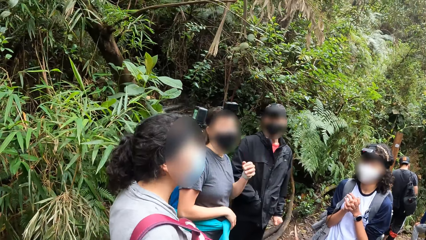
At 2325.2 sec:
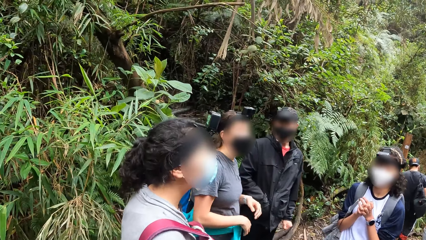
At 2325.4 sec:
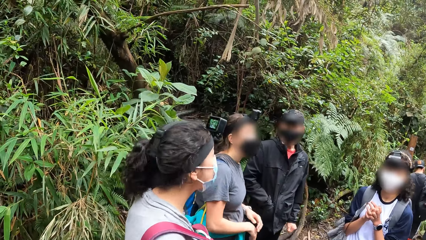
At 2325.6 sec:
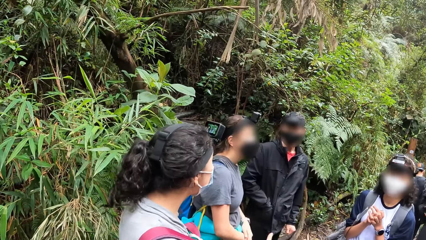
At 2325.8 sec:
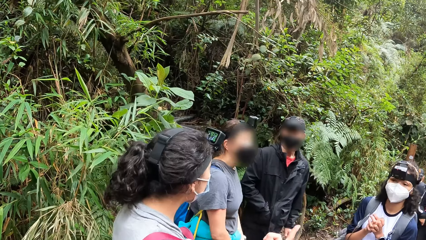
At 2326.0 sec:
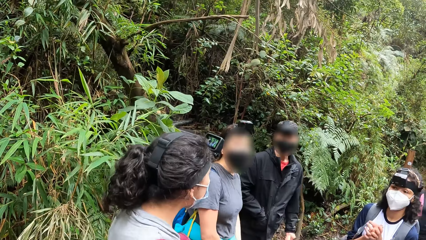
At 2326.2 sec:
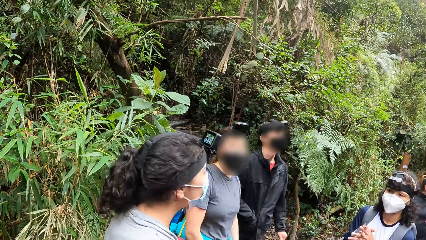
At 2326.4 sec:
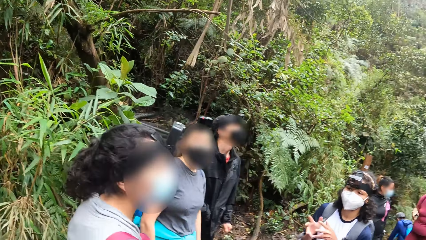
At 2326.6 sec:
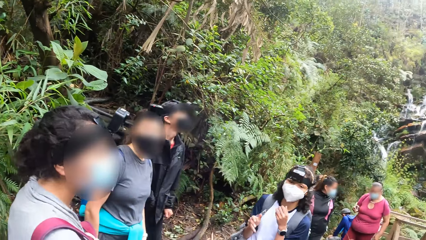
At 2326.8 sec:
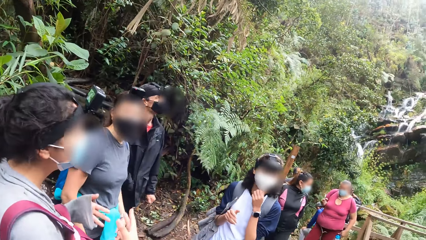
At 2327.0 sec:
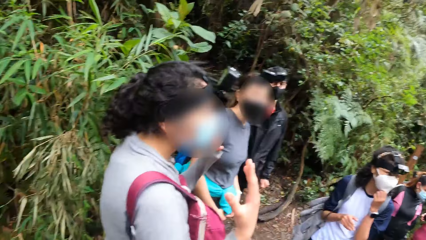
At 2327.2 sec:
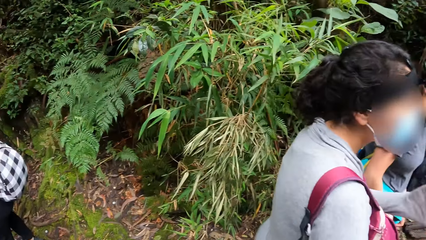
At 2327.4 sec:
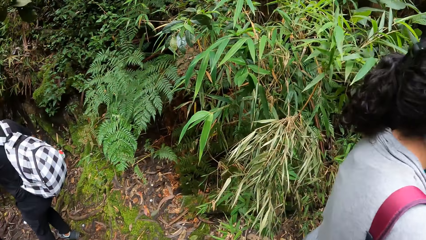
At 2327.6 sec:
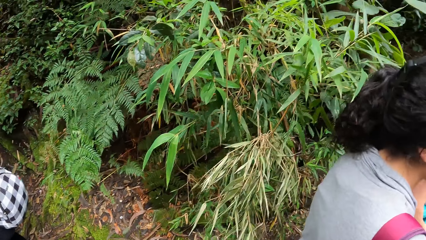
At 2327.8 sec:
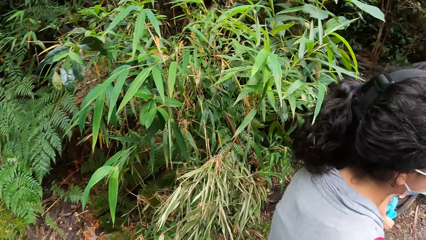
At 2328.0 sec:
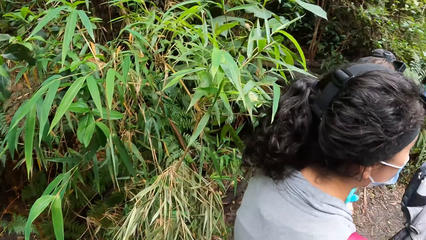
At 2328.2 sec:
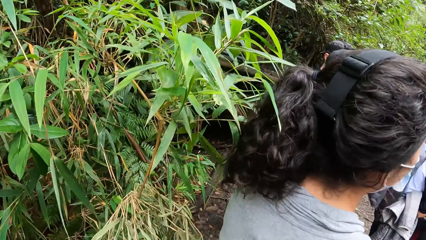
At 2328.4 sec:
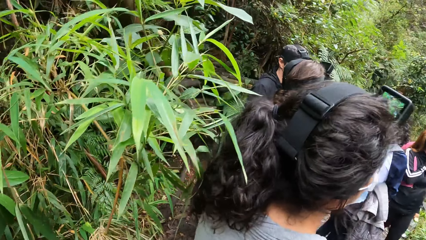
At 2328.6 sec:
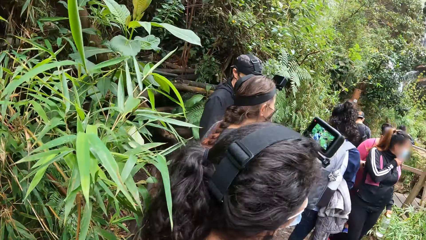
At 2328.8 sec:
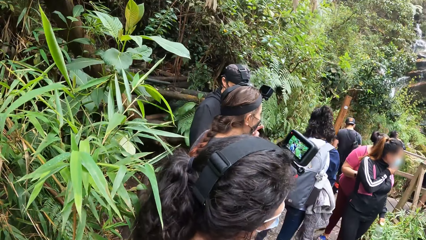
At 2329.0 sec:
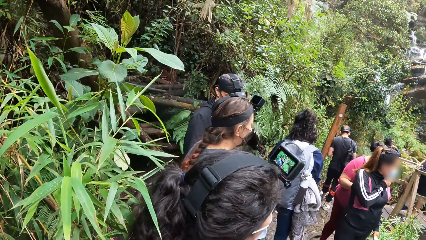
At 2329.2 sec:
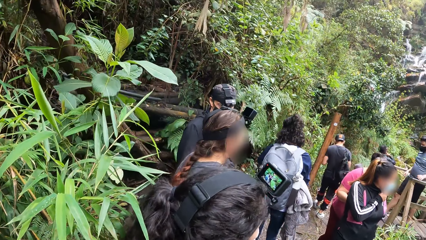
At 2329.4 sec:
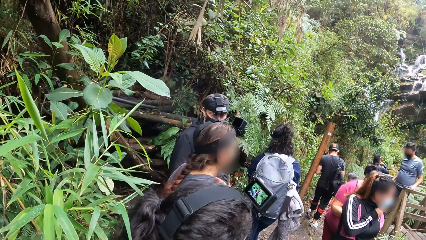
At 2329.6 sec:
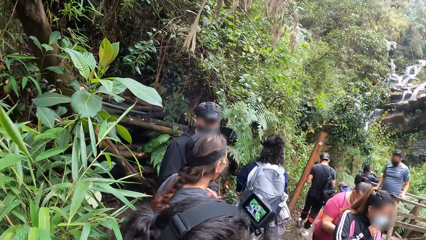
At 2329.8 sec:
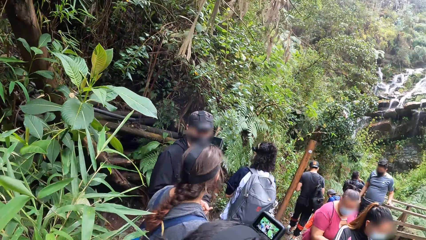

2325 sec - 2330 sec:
The camera wearer looks around the forest.

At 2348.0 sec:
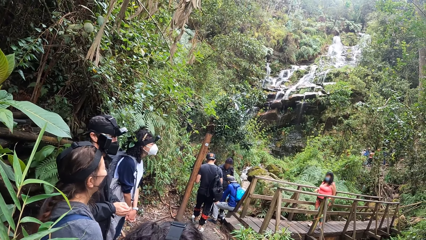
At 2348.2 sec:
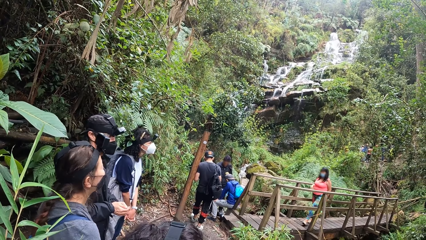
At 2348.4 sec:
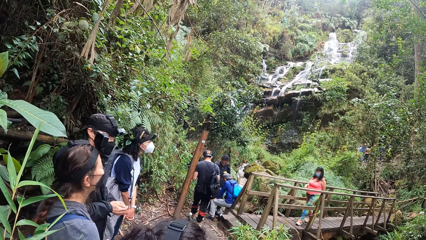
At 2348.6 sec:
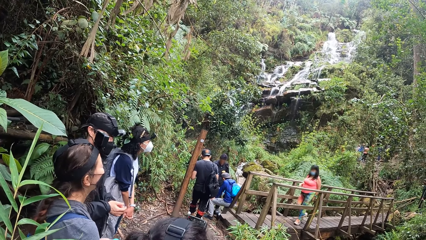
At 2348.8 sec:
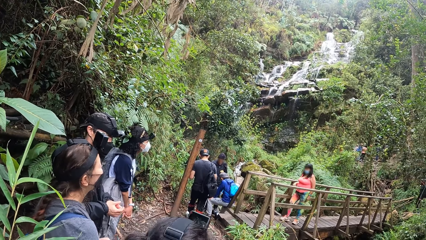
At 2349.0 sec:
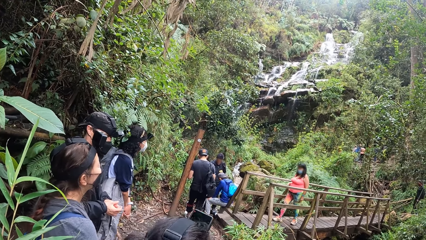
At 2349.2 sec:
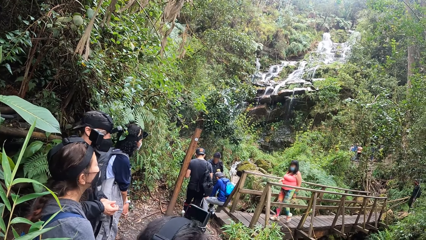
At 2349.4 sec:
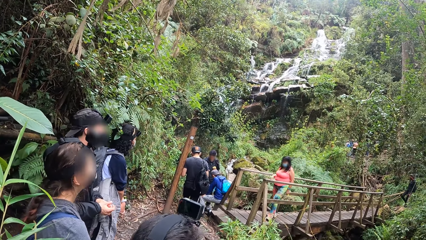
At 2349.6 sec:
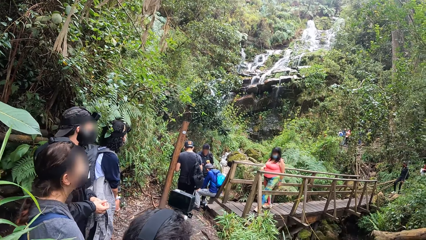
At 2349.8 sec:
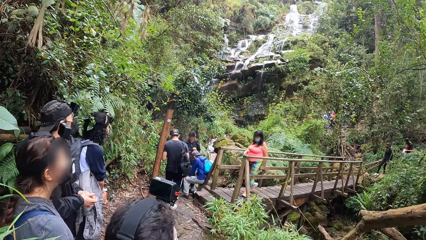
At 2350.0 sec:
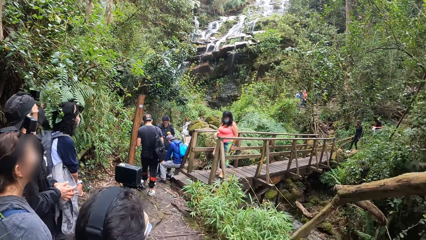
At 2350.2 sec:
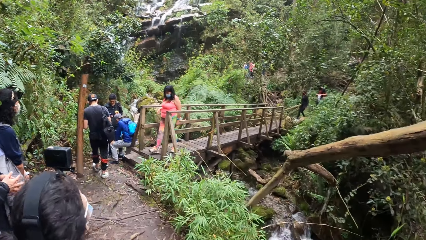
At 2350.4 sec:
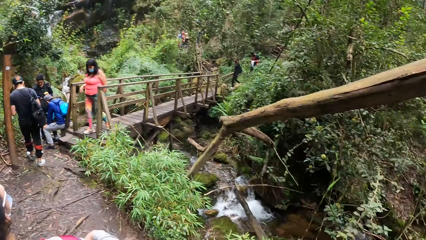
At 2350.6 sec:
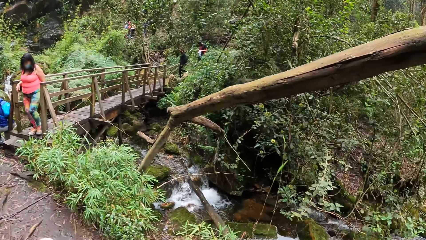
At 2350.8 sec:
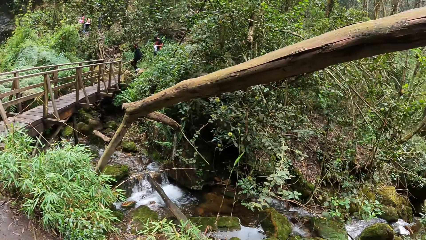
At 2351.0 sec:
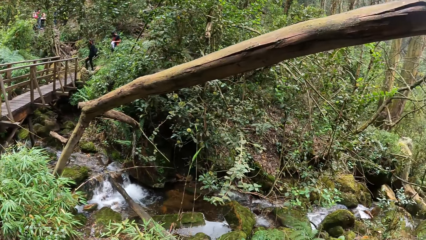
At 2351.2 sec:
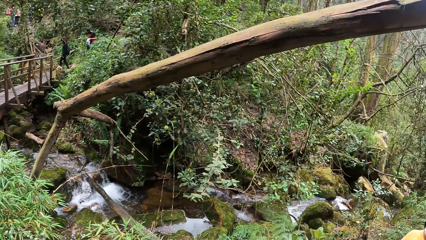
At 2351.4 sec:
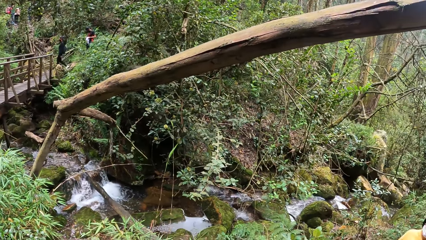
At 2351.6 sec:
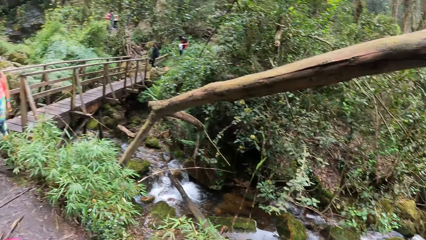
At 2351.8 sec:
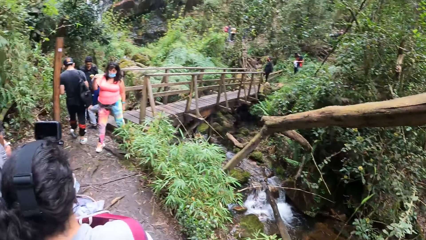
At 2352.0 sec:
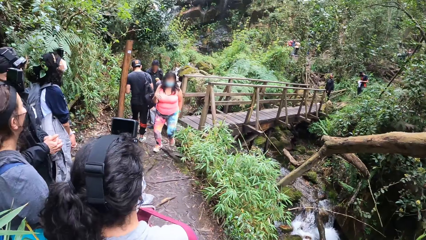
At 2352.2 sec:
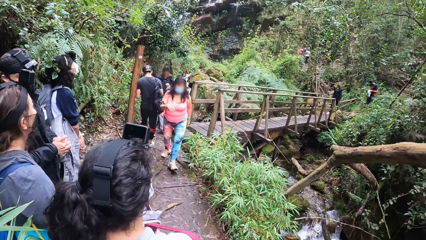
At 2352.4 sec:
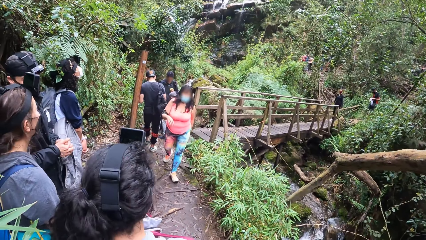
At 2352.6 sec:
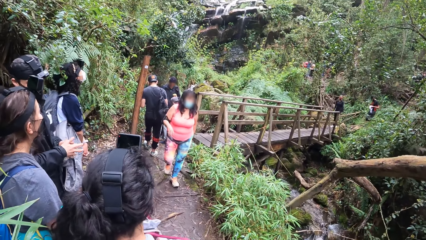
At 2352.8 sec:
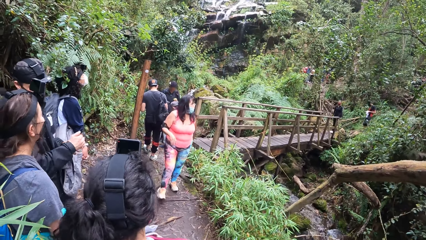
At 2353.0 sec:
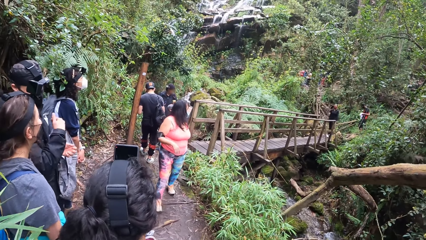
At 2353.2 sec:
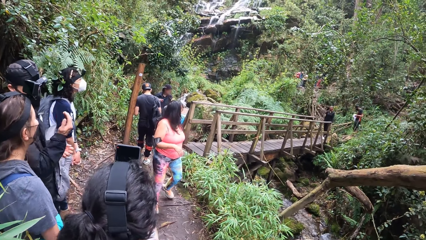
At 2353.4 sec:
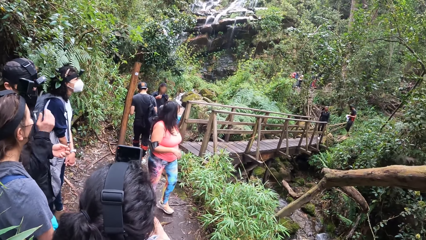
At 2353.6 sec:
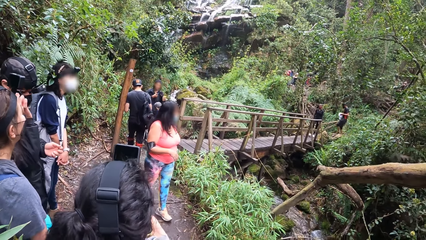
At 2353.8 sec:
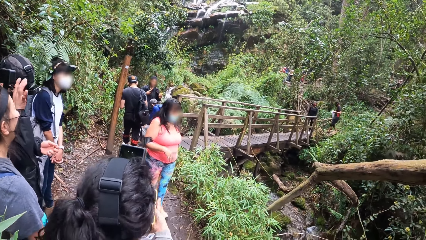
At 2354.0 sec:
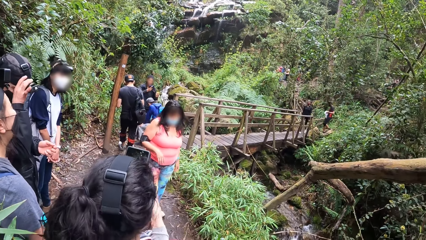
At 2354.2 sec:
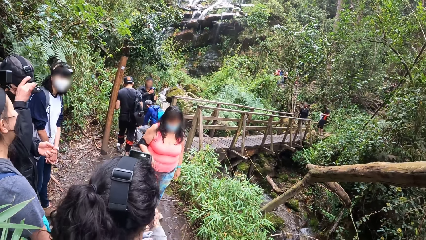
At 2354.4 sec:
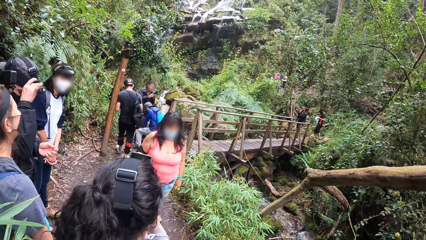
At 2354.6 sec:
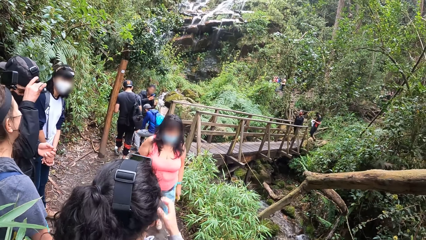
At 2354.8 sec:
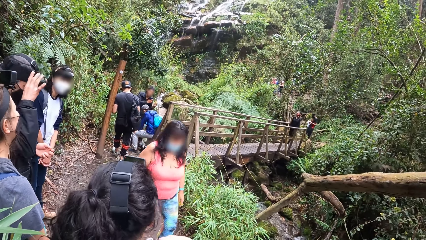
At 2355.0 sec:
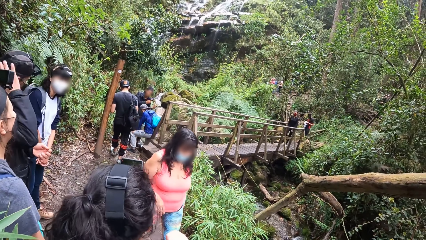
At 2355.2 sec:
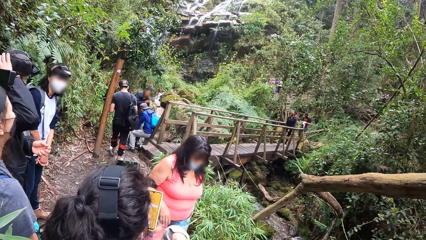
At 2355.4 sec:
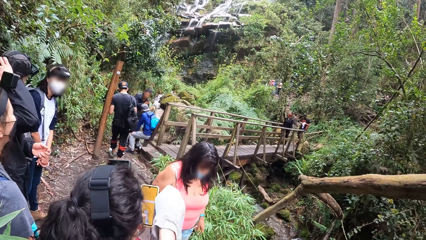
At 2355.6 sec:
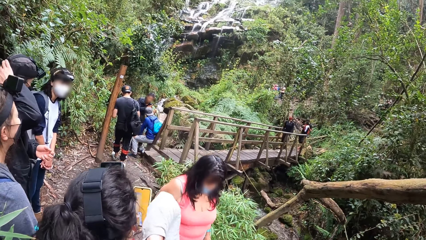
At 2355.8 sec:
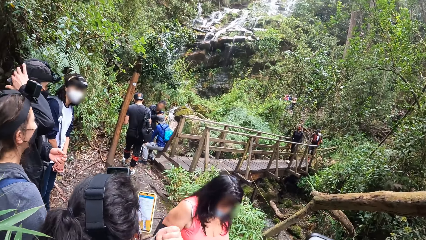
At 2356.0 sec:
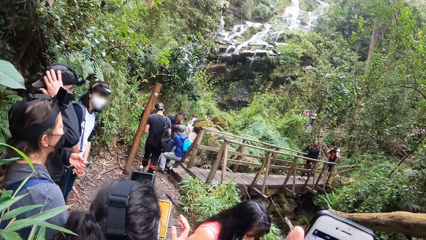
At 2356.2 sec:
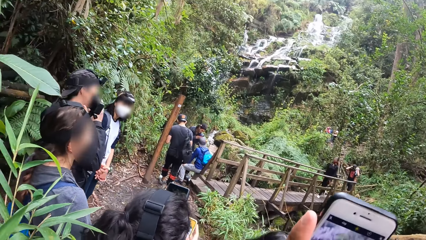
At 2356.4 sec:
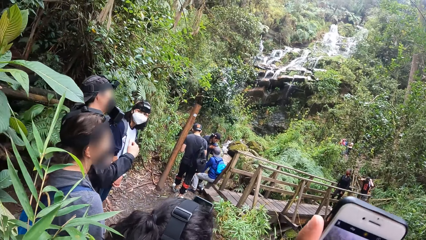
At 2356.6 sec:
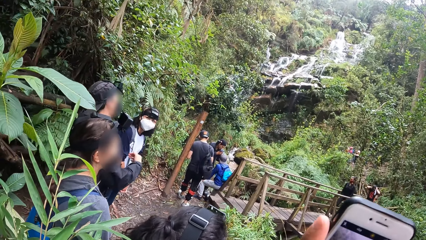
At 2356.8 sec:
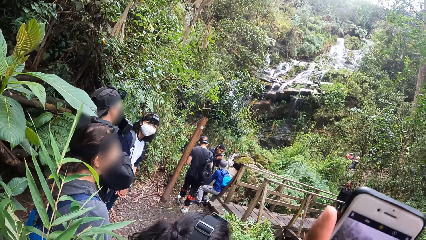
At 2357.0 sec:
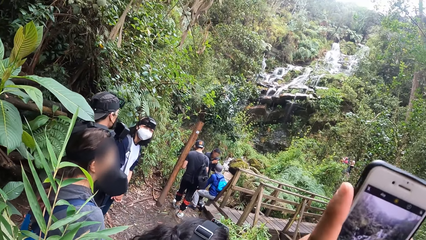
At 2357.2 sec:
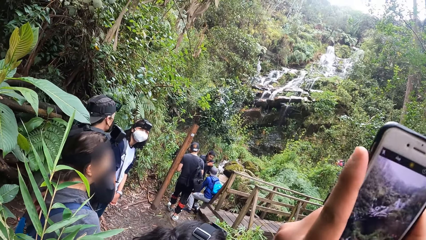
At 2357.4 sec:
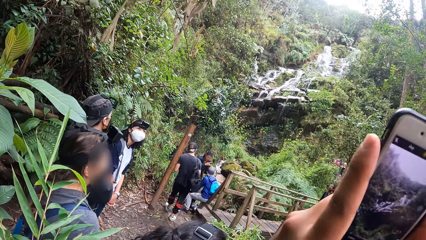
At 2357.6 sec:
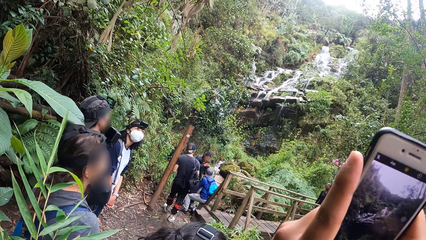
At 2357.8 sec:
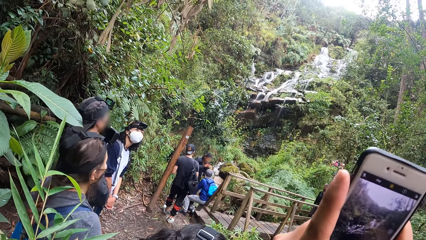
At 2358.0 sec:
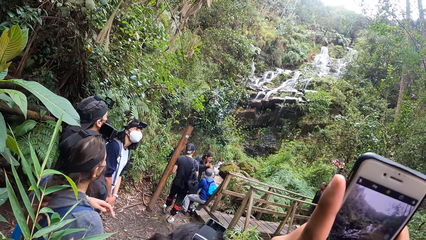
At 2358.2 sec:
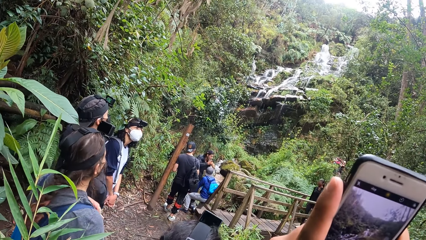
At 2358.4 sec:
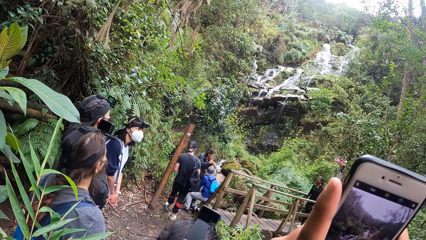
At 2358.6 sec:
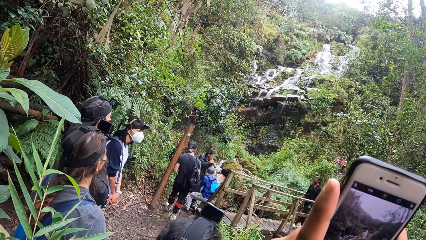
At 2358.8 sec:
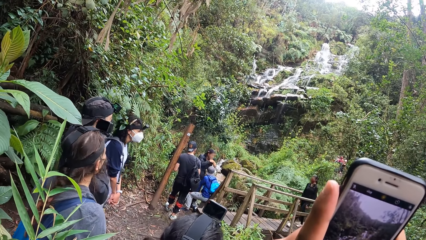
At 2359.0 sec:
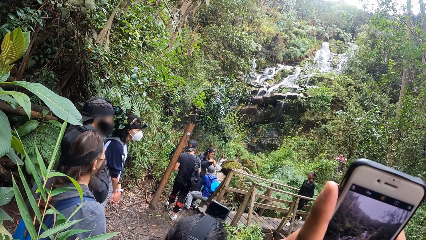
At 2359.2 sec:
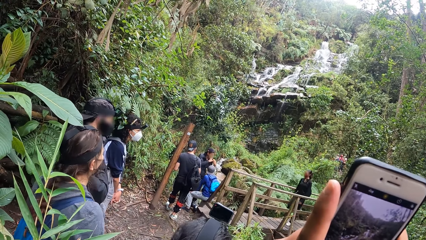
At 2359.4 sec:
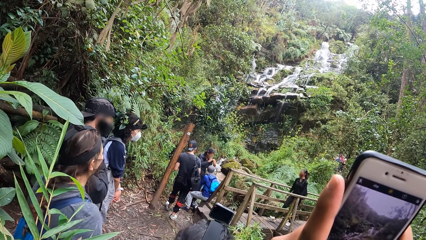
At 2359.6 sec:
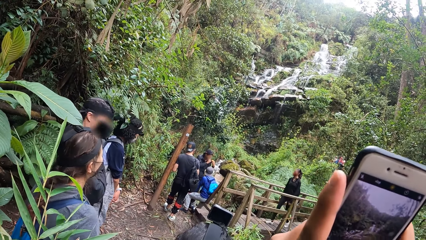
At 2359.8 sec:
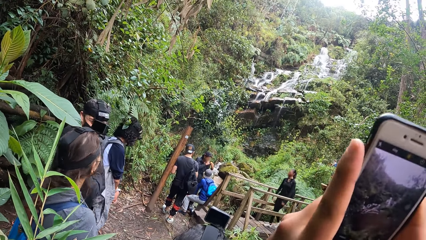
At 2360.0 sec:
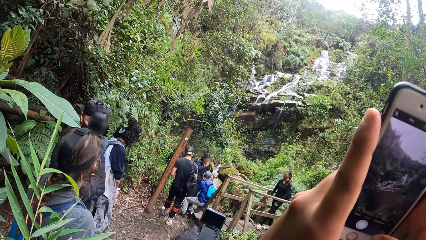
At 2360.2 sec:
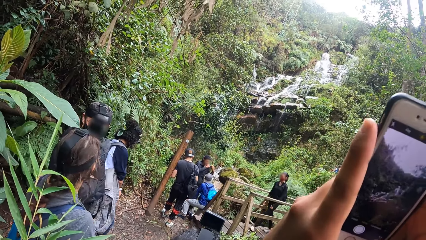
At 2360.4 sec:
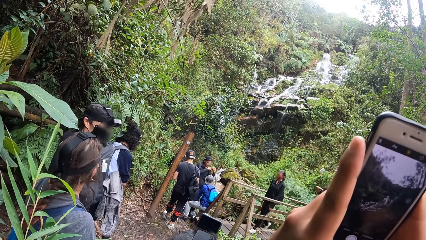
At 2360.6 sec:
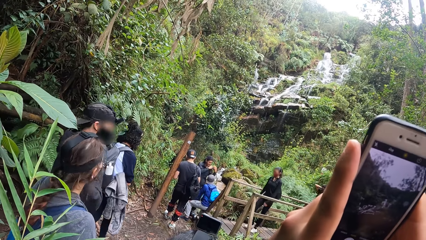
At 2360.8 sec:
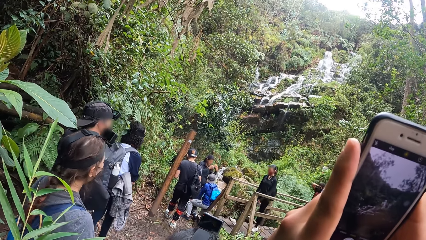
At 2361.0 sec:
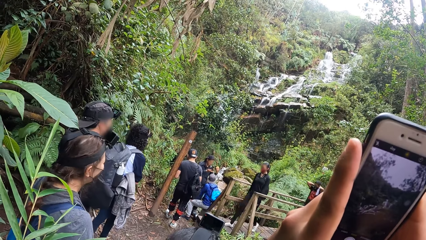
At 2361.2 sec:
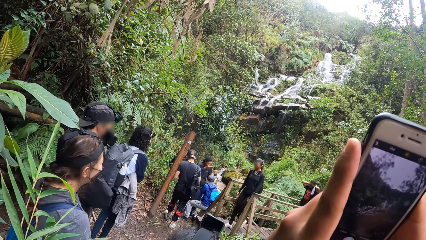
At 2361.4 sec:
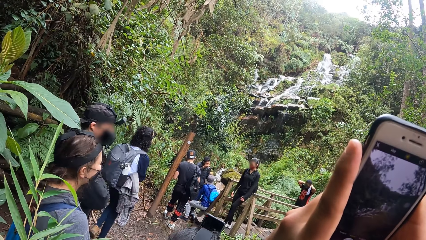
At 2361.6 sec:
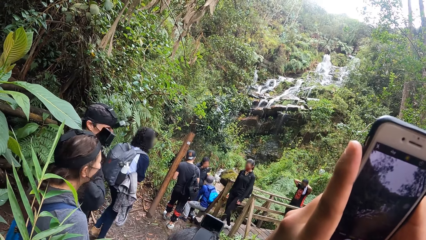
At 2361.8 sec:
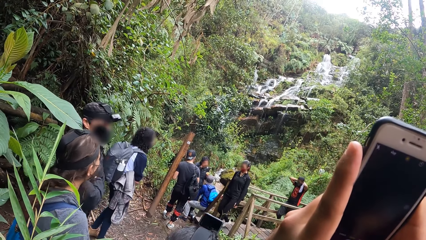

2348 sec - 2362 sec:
The camera wearer looks at the stream. They look at her colleagues. A woman uses a phone. The camera wearer looks around the forest. They use the phone. They take a picture.
